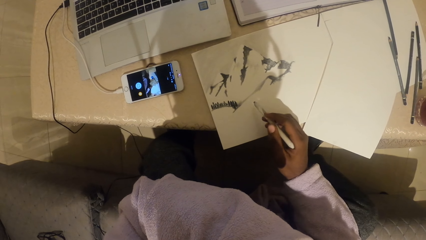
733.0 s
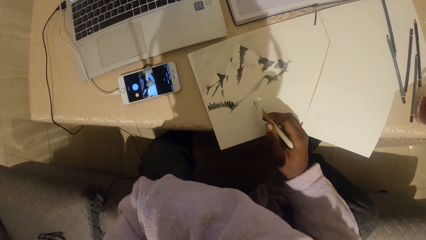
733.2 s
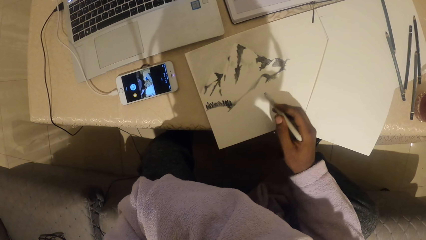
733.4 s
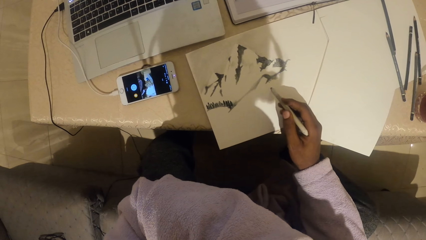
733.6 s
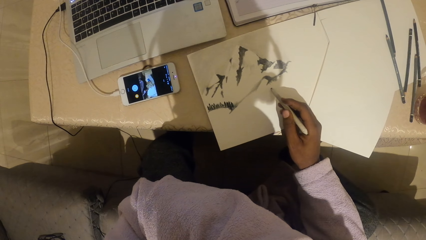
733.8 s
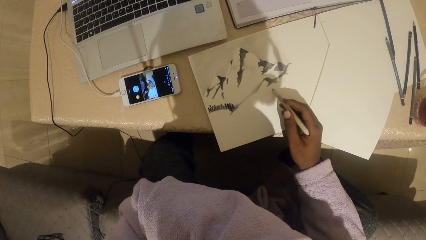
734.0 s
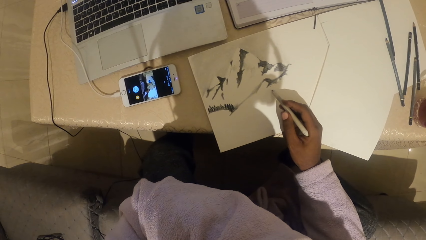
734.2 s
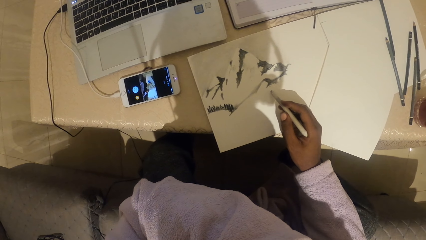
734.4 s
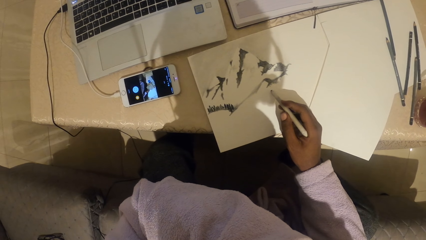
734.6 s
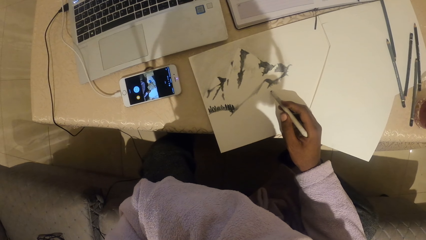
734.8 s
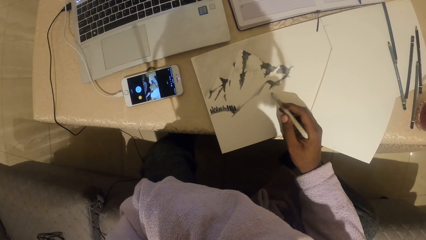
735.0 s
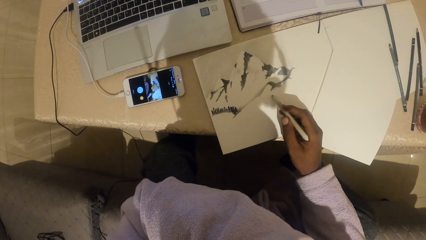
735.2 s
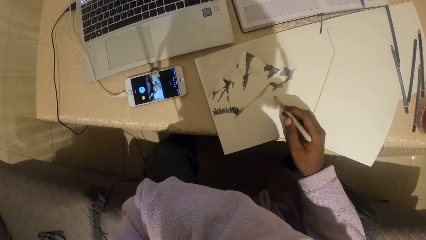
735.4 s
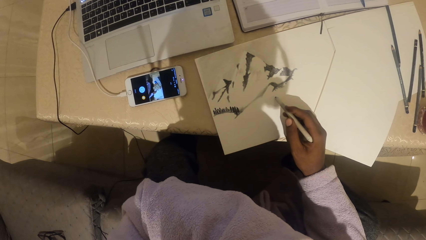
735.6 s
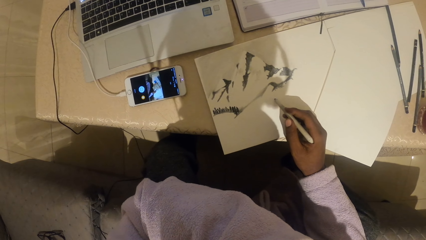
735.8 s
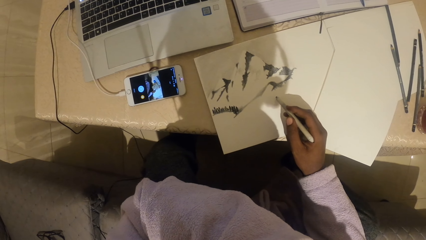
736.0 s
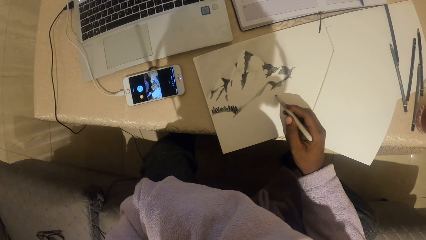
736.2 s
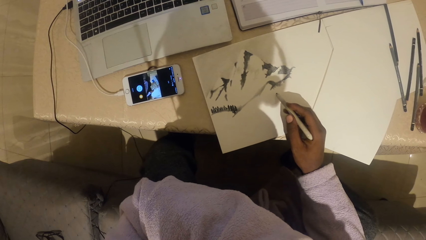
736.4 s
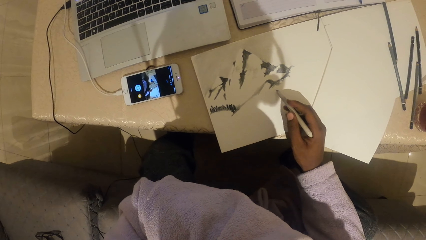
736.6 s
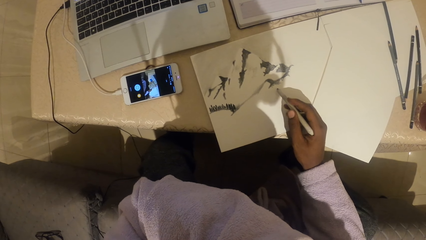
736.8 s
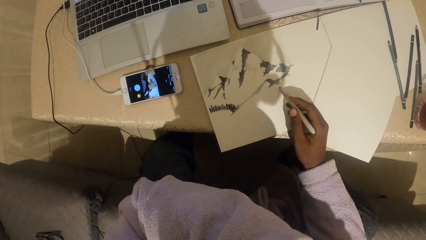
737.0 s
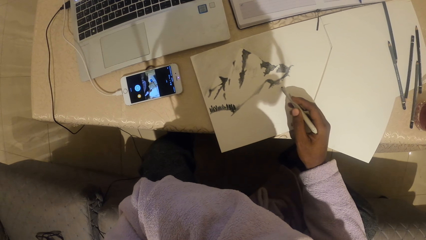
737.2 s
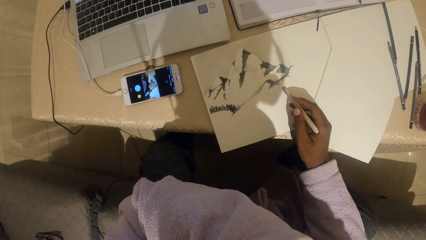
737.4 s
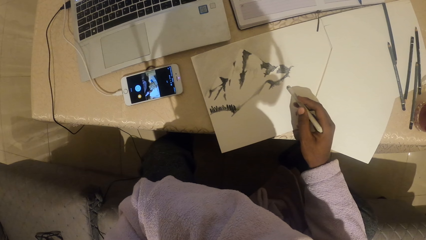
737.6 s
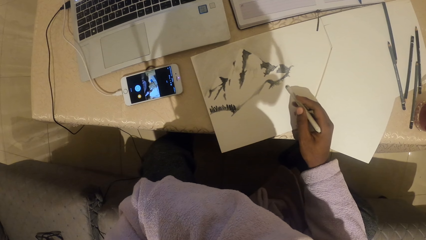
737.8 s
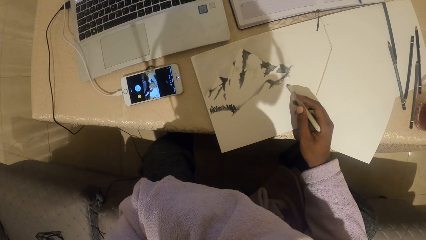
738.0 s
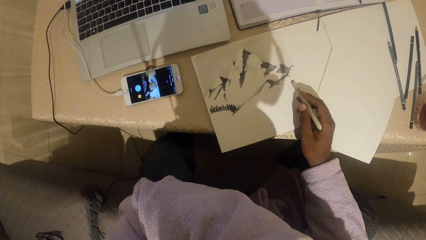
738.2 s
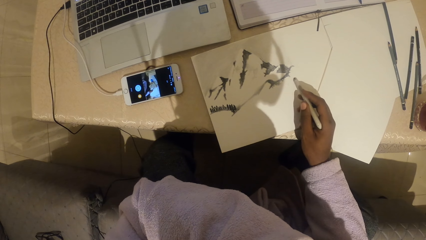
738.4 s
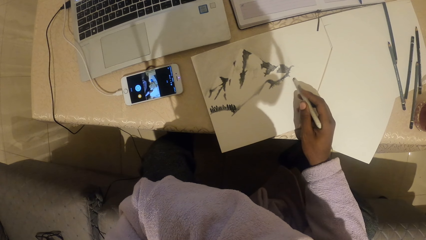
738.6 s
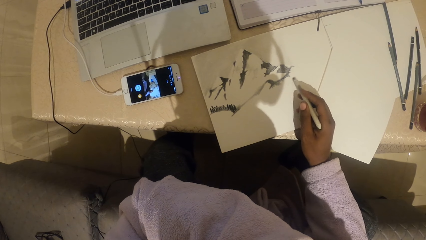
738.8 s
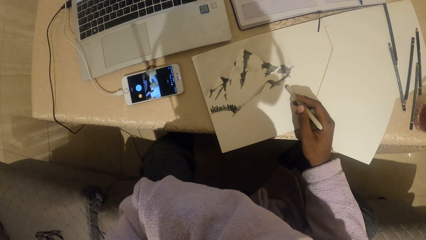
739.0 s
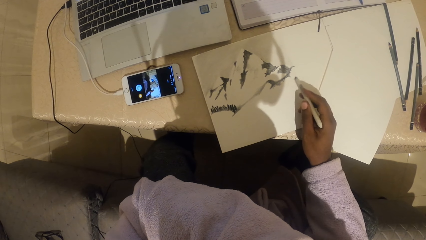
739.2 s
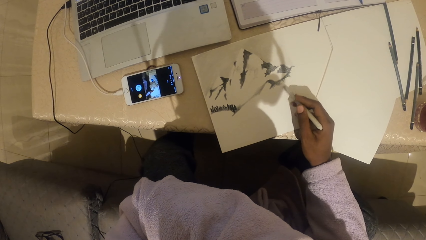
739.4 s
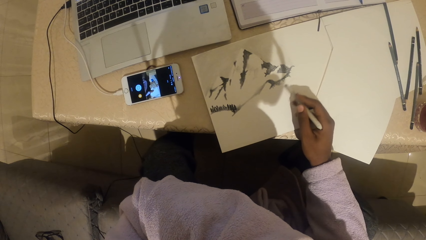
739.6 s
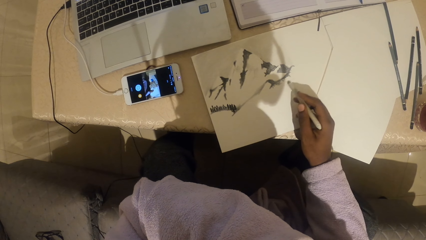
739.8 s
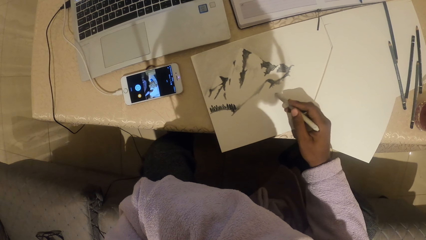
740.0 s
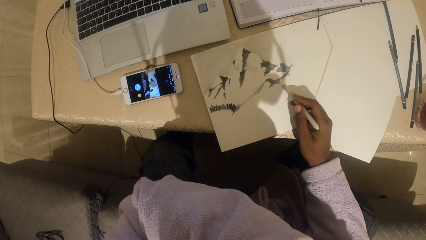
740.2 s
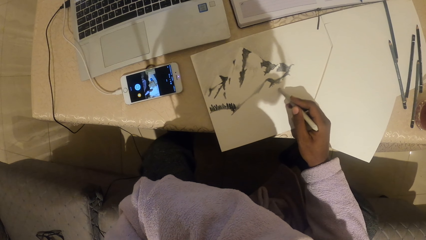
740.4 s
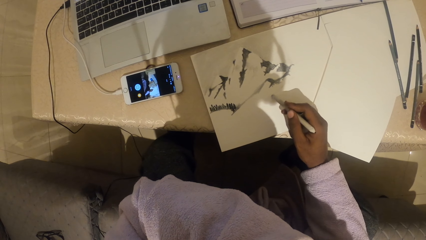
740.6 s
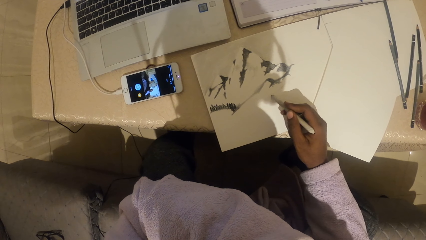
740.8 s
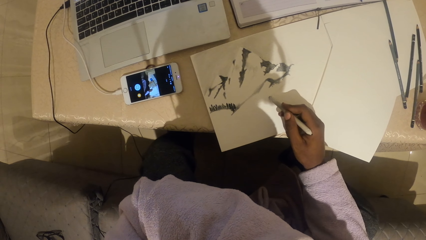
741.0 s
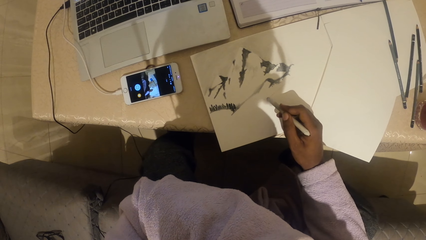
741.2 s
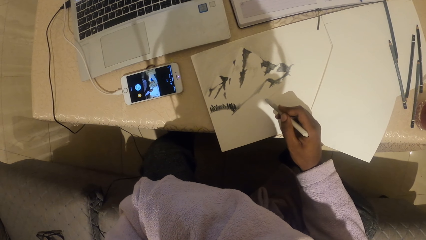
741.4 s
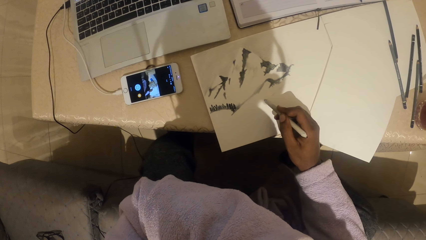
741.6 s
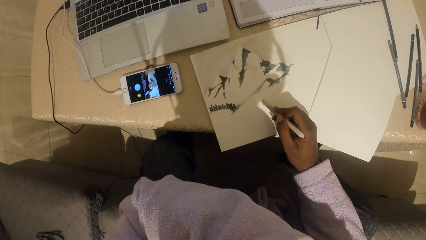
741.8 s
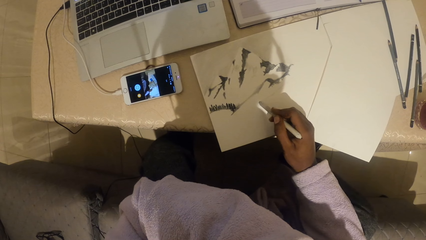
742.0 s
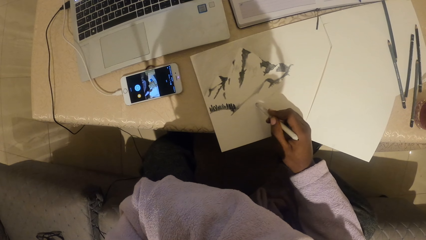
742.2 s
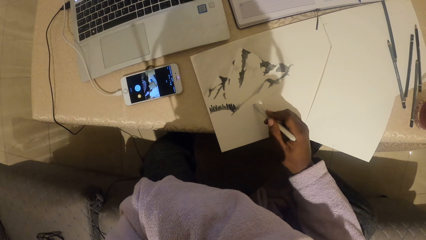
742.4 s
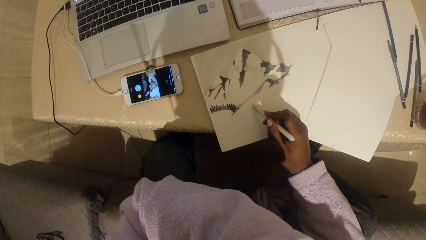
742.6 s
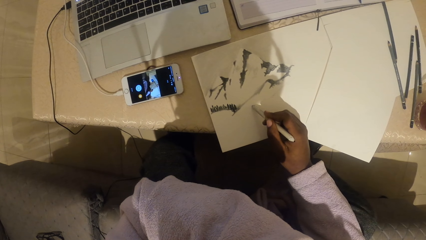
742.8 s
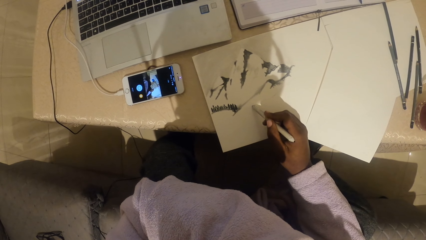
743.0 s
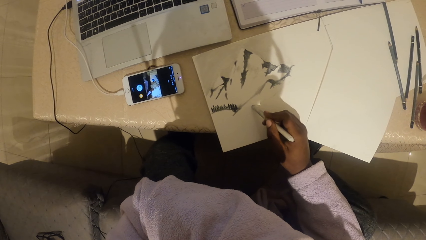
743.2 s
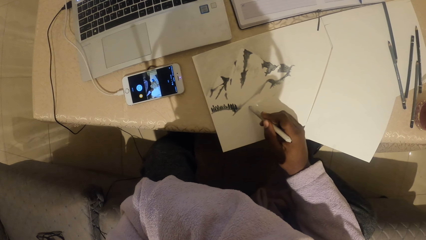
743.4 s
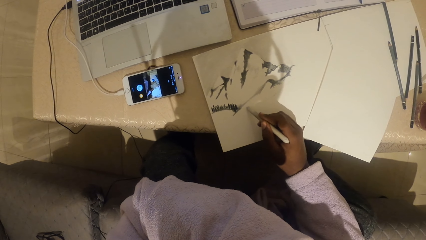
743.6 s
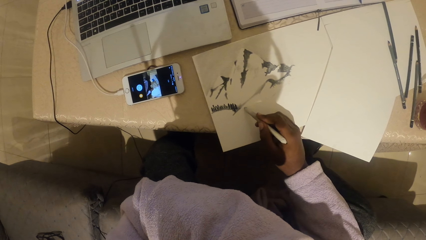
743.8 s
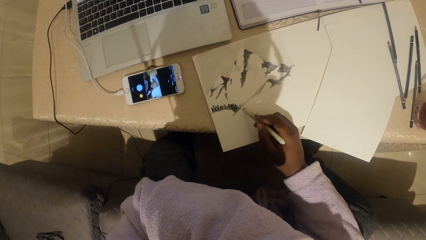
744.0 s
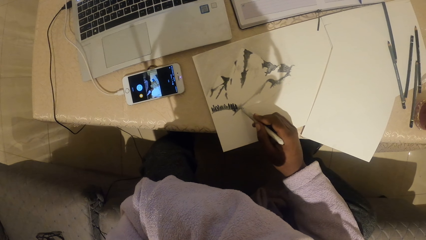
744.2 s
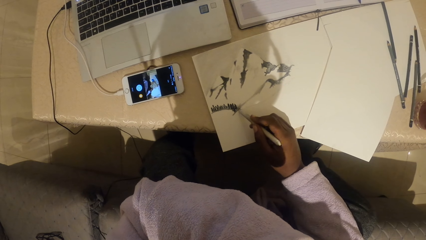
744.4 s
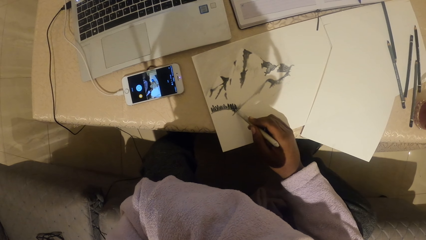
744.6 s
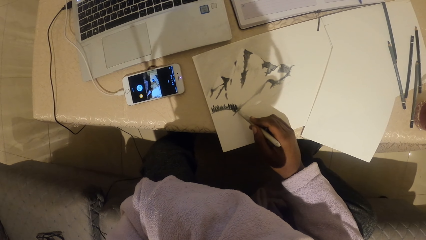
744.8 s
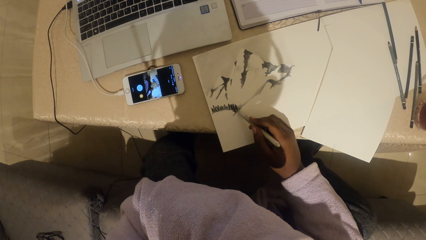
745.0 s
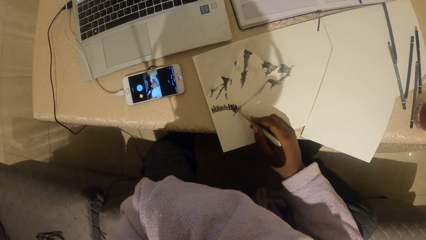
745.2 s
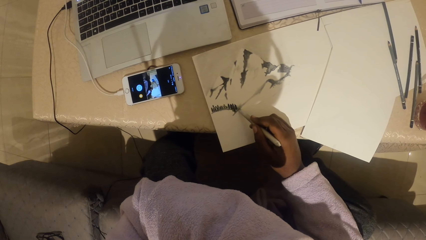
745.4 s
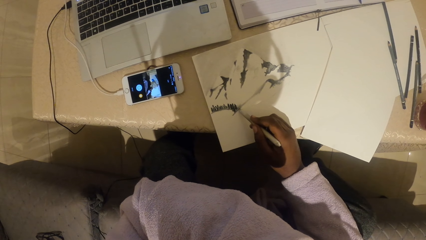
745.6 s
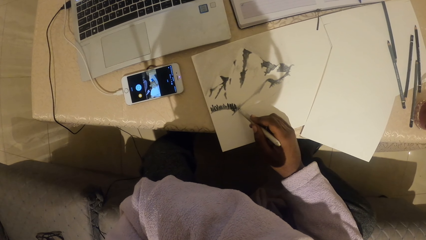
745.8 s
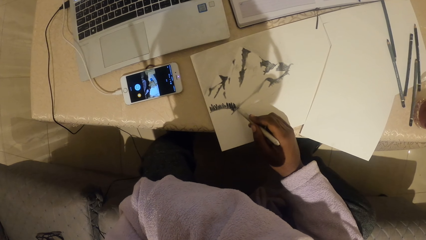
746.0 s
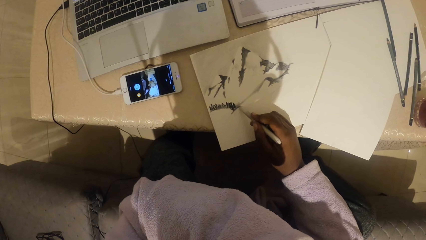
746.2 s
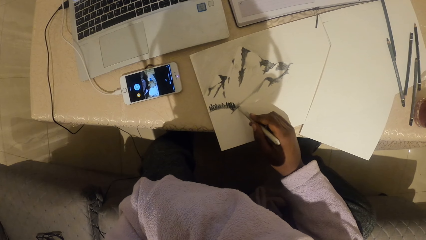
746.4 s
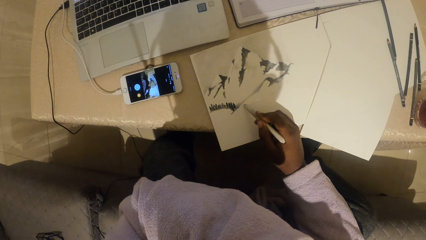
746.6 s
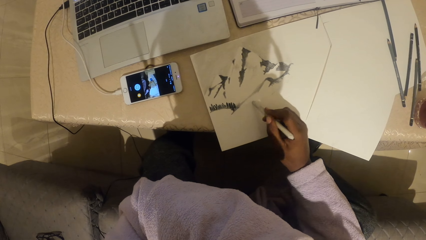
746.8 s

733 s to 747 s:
The camera wearer looks at the drawing. They draw a drawing with a pencil or pen.

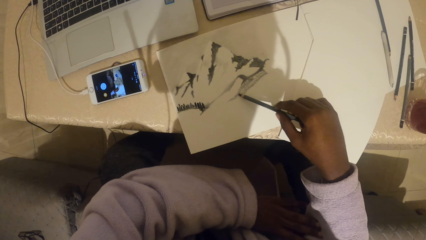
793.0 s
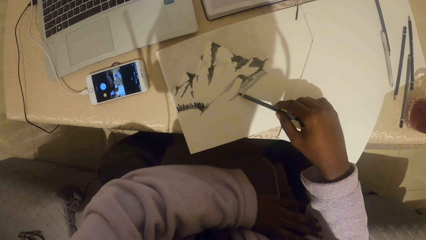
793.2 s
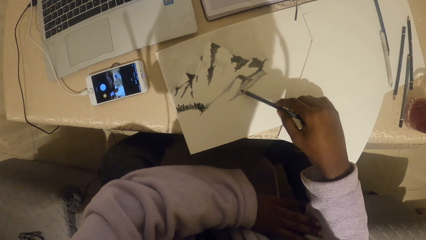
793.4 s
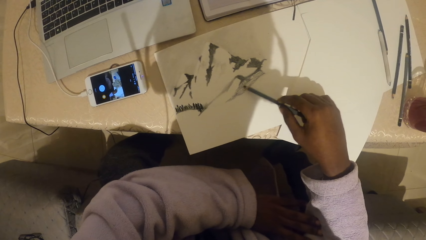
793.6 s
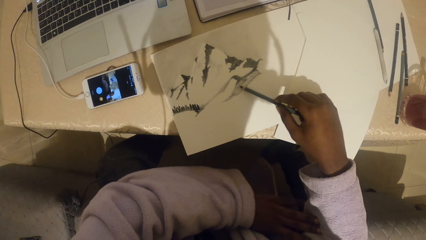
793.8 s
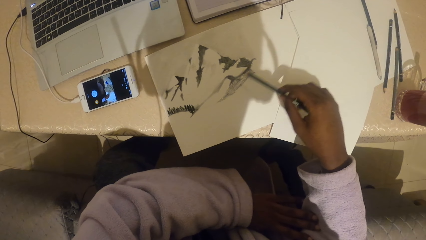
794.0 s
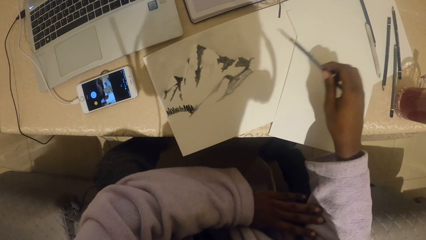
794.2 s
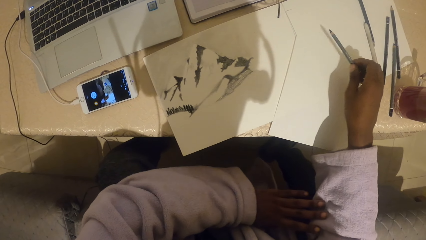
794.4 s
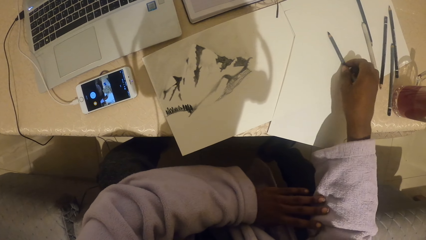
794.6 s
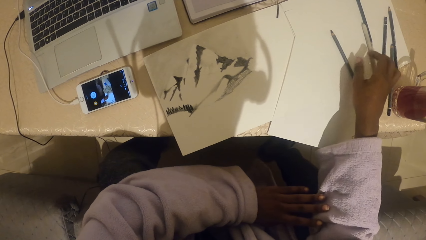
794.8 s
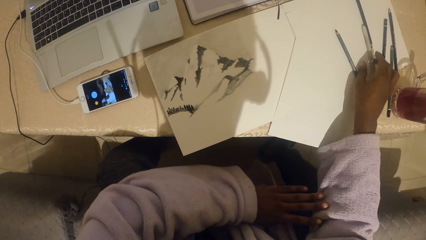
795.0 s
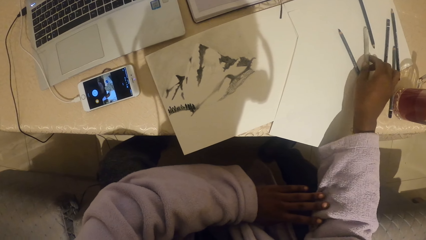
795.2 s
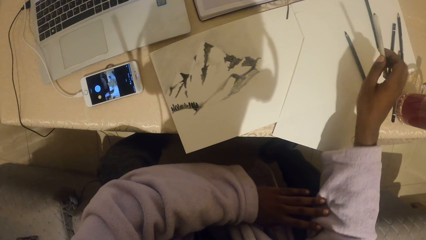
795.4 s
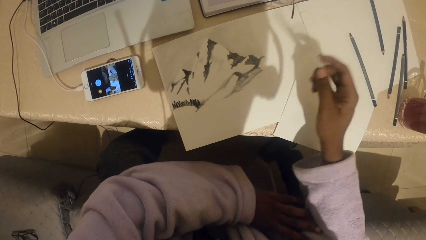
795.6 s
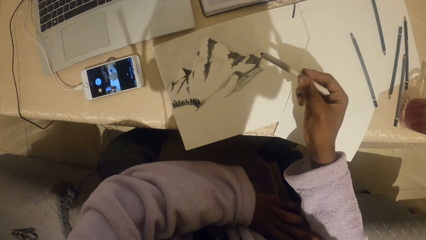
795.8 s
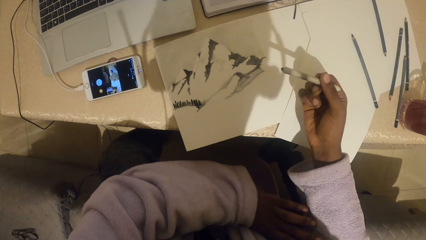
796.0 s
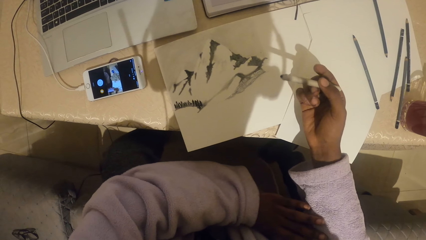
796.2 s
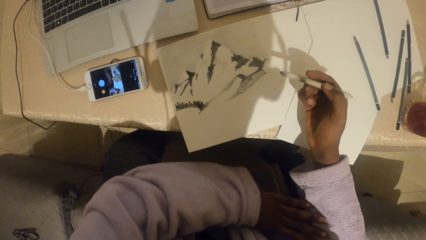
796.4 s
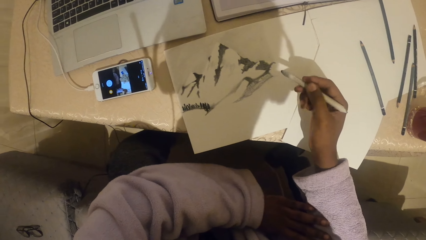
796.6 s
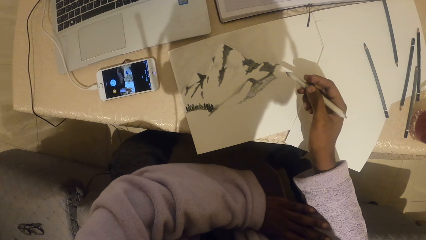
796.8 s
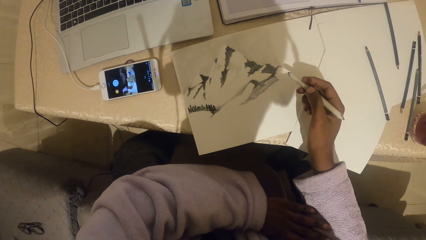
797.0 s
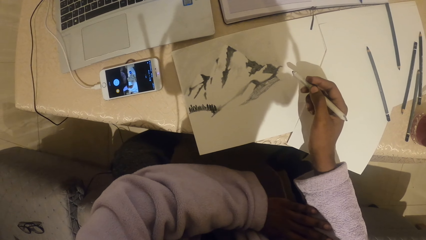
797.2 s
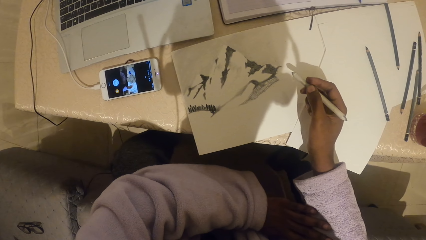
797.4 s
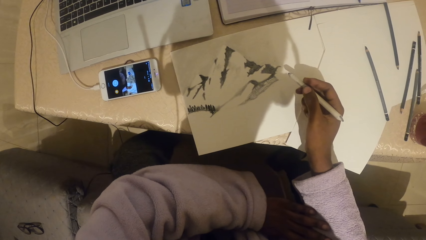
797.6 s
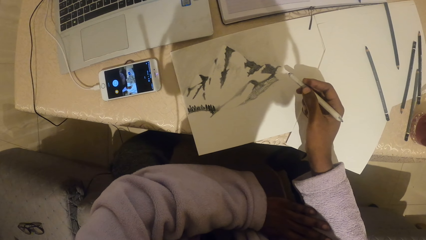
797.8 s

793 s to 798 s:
The camera wearer drops the pencil on the paper. They pick up the pencil or pen.
